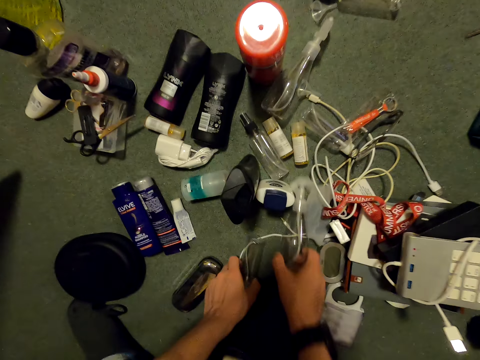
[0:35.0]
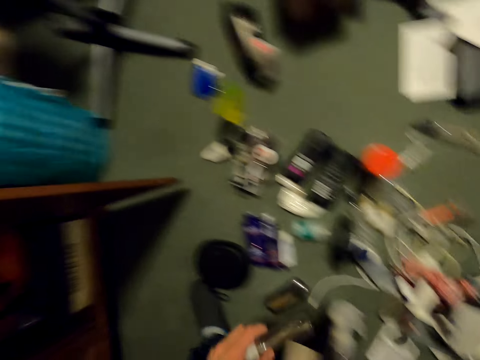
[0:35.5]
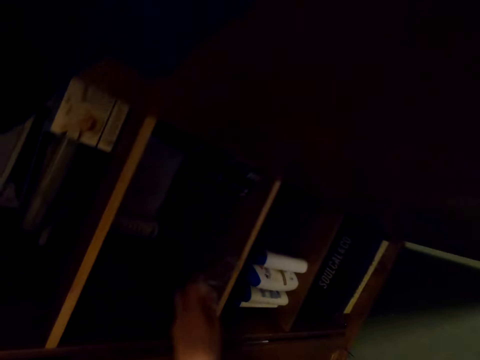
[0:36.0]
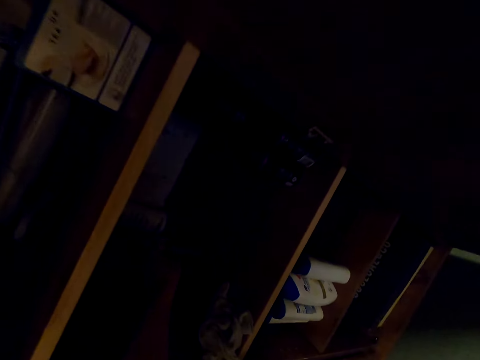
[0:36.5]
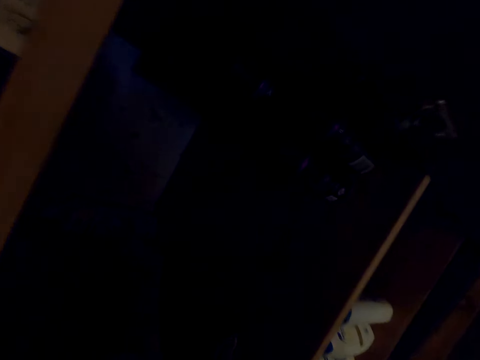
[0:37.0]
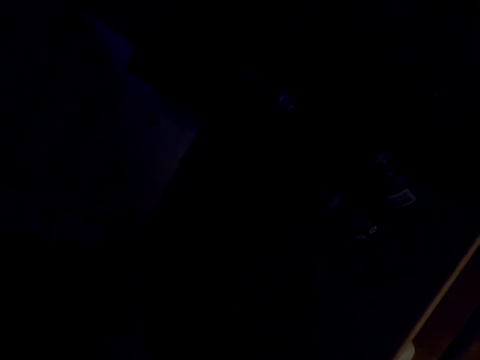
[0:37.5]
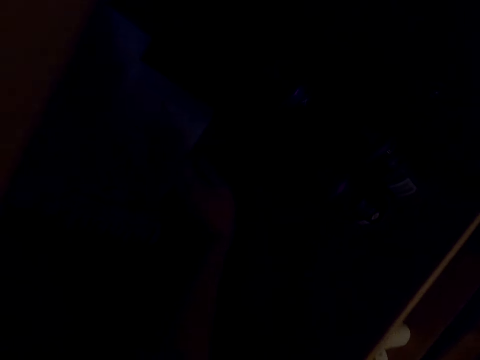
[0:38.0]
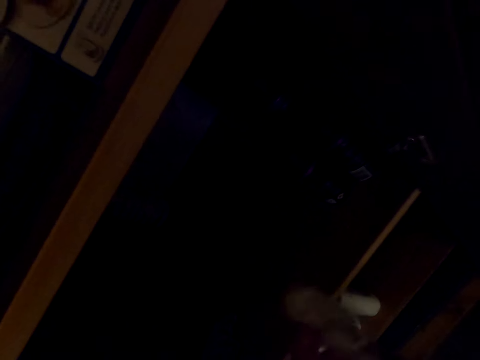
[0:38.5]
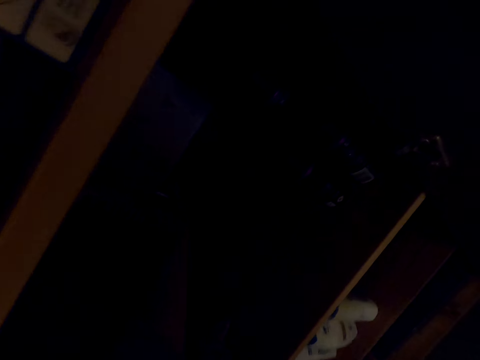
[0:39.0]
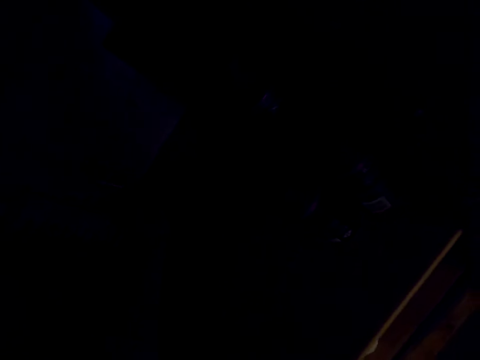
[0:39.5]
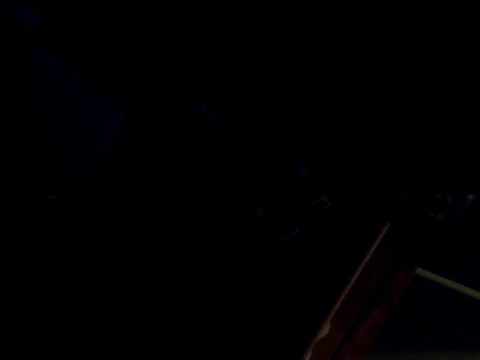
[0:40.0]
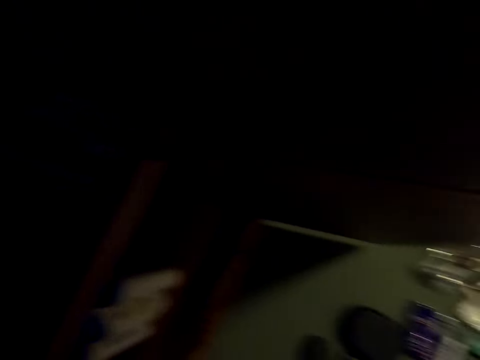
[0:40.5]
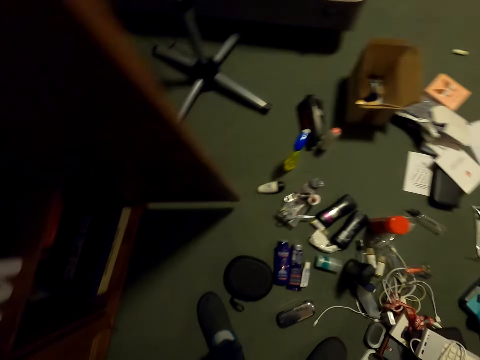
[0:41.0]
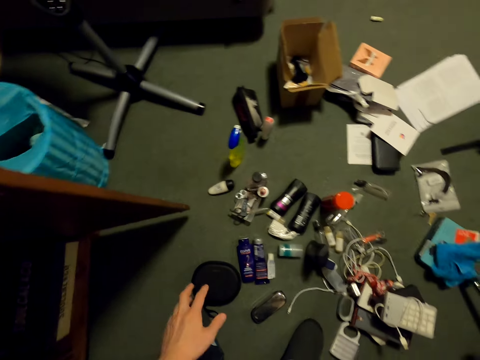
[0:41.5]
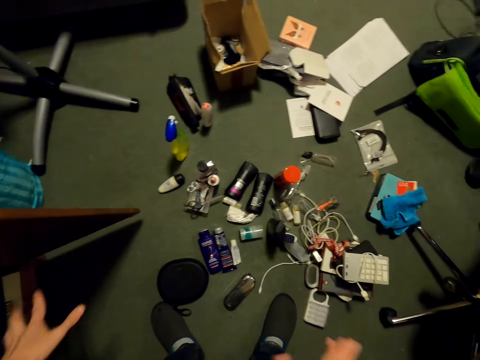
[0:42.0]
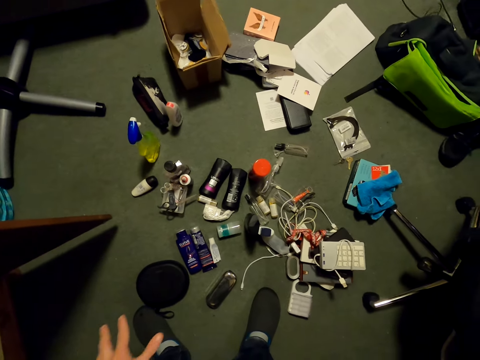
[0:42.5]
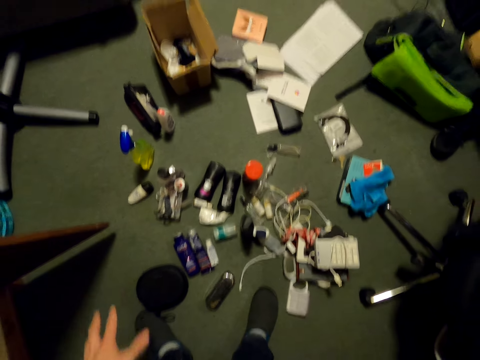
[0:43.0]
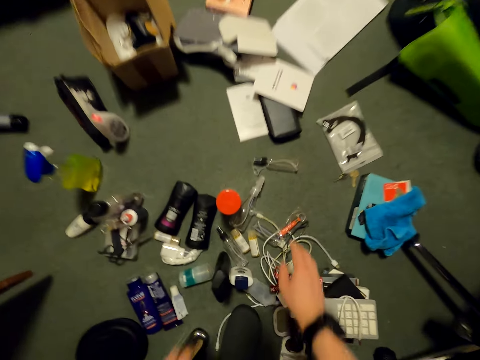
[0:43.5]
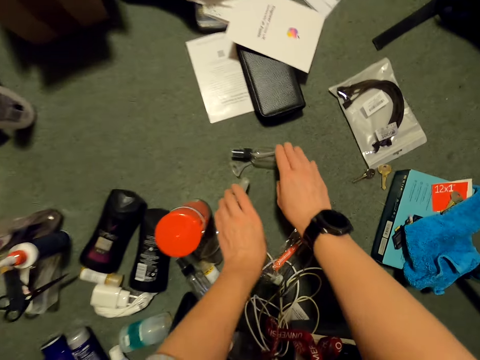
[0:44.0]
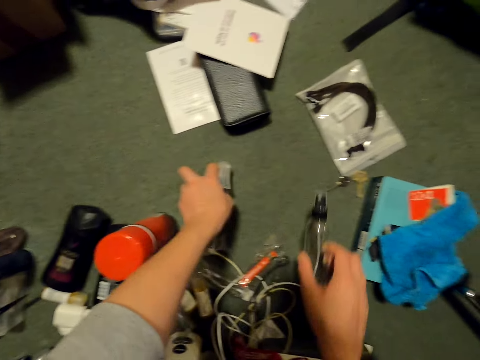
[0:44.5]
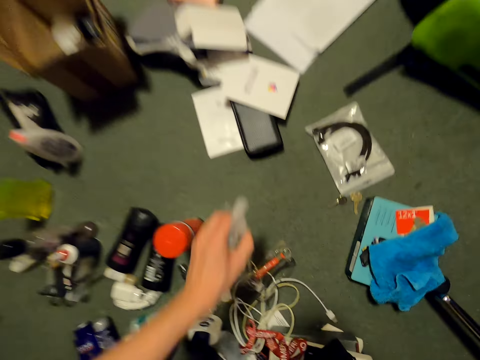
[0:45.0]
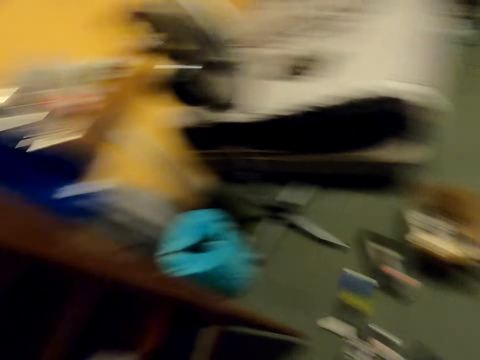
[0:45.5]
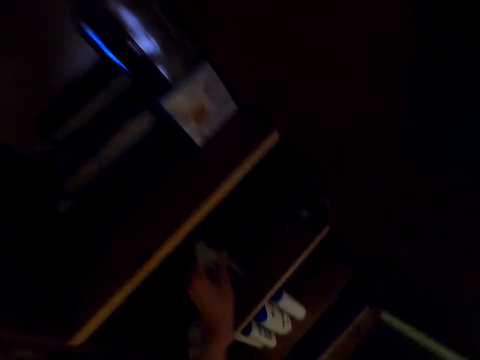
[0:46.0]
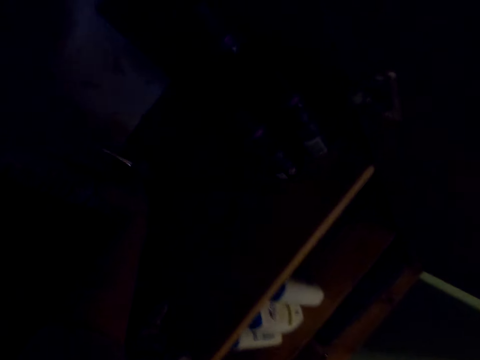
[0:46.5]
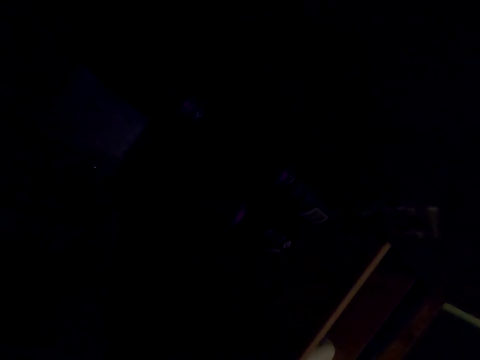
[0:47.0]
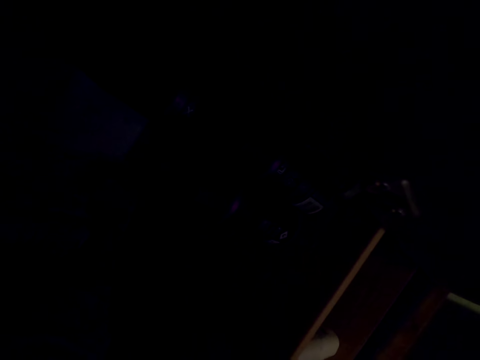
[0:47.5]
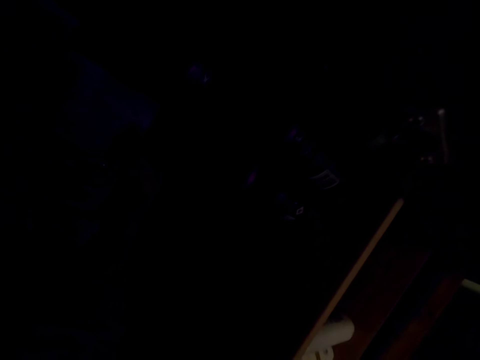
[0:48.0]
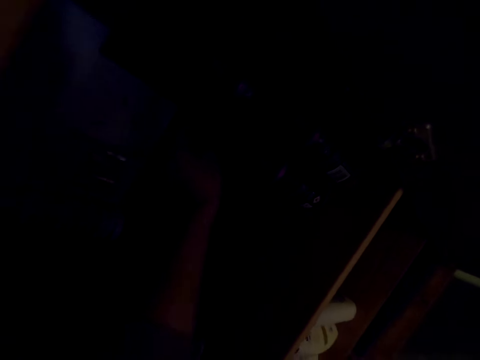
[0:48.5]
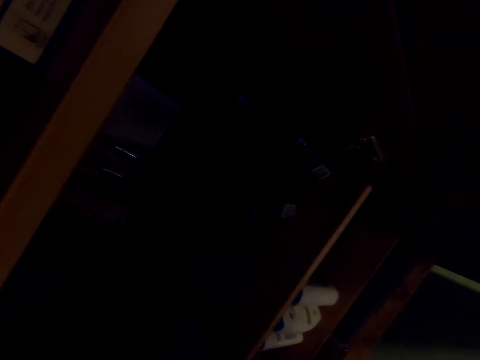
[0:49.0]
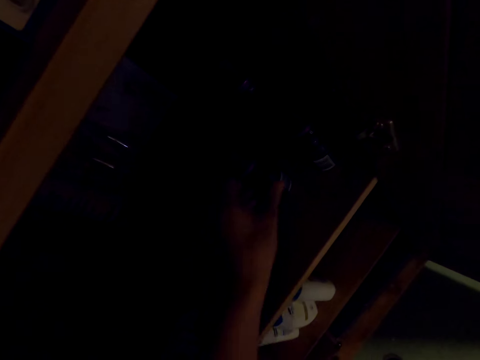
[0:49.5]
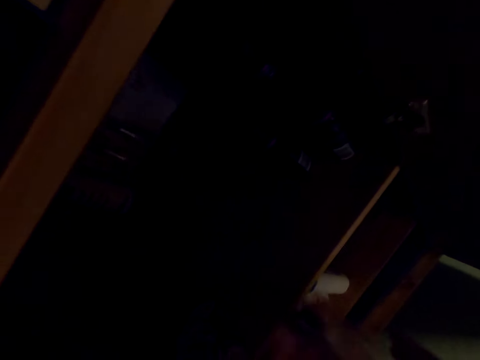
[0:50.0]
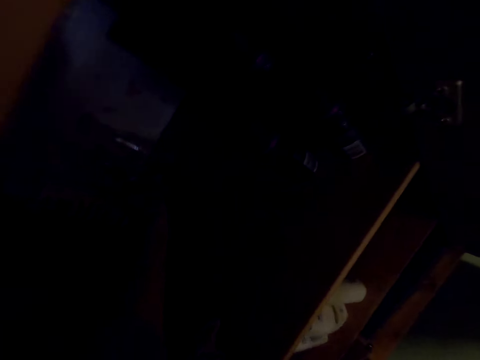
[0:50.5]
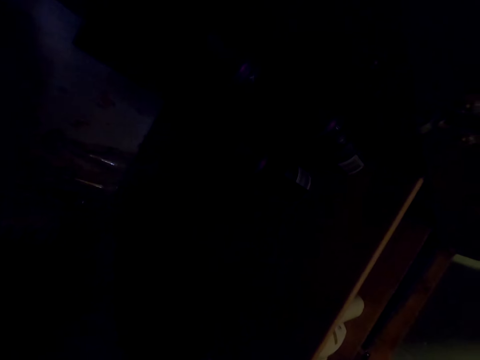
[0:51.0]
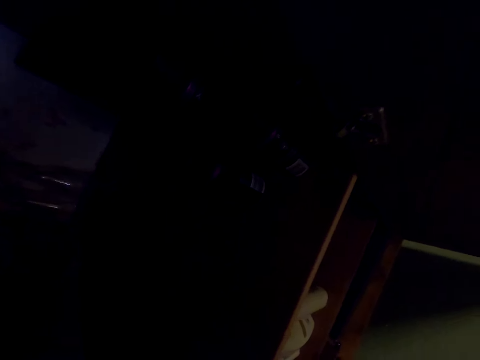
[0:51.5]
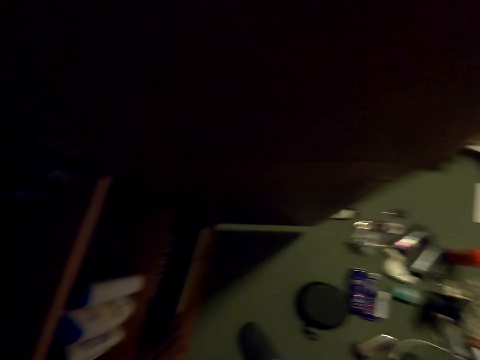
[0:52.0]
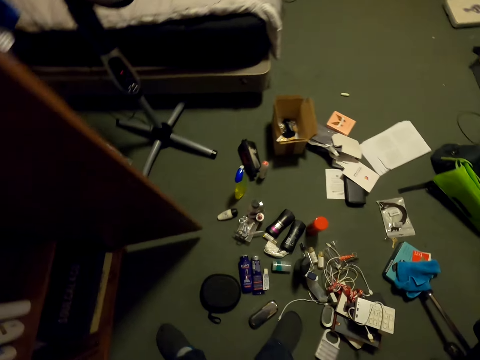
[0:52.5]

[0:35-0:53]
The camera wearer picks a bottle from the table. They place the bottle or tools in the cupboard. They put the tools on the shelf. They pick the bottles from the floor. They place the bottle in the cupboard. They put the tools on the shelf.

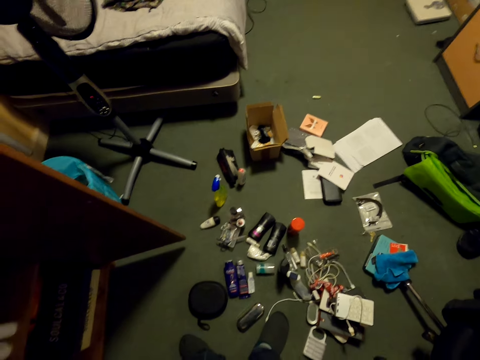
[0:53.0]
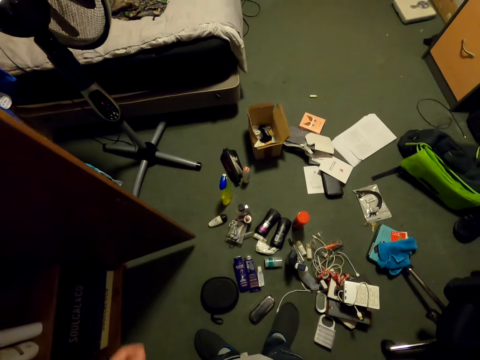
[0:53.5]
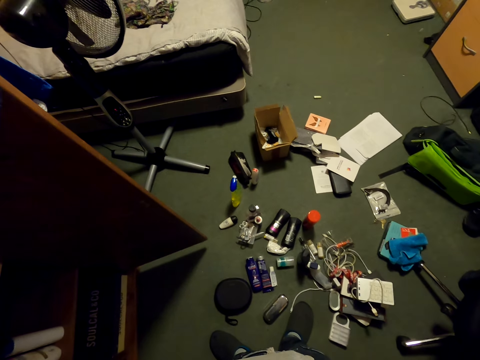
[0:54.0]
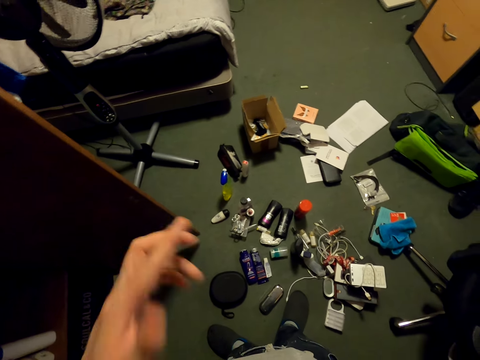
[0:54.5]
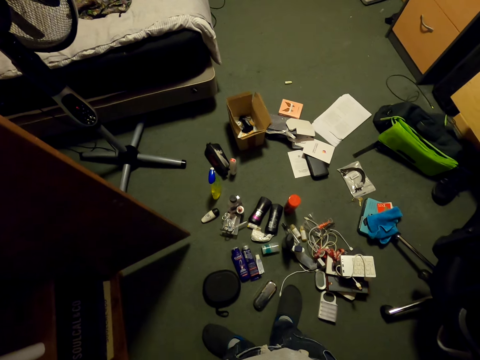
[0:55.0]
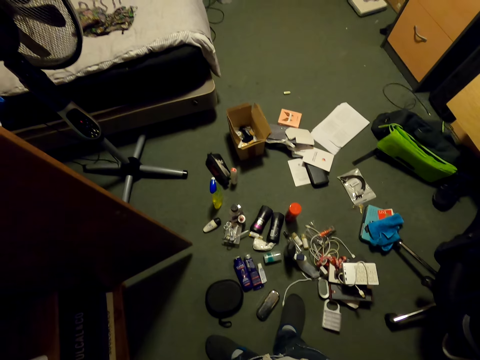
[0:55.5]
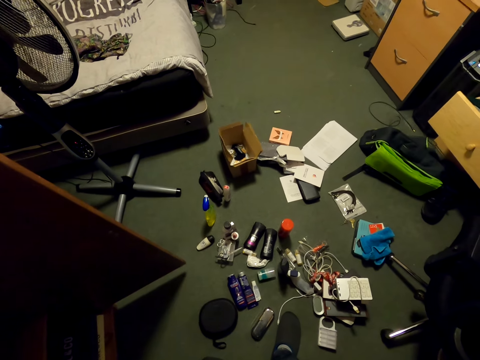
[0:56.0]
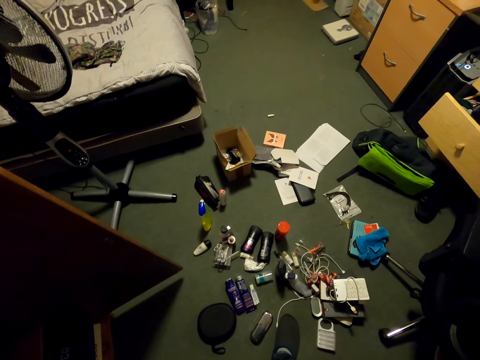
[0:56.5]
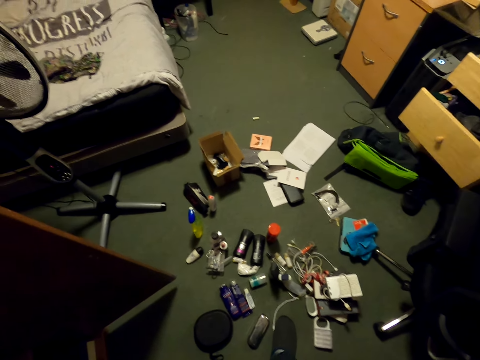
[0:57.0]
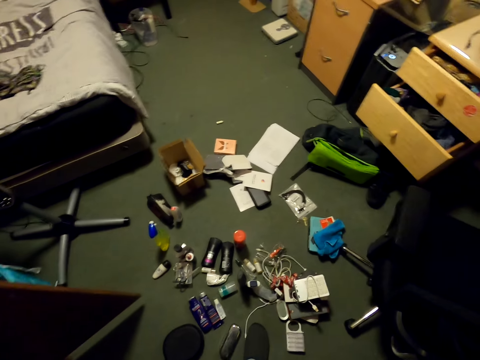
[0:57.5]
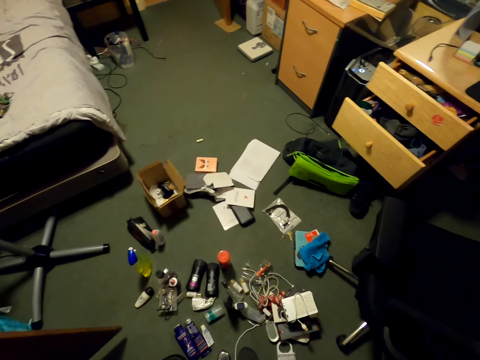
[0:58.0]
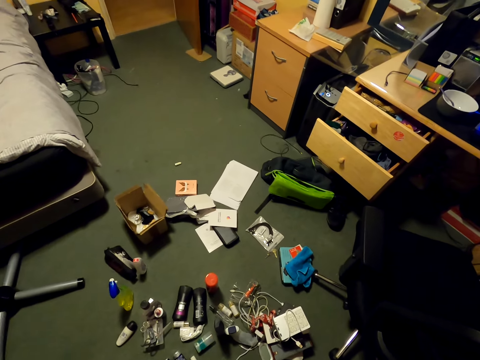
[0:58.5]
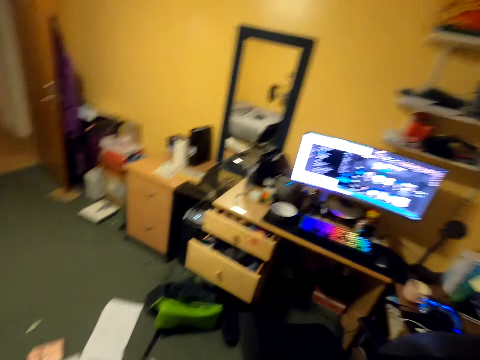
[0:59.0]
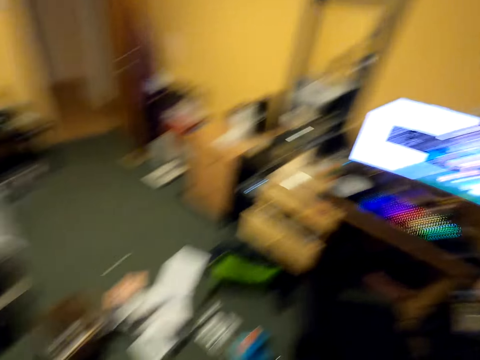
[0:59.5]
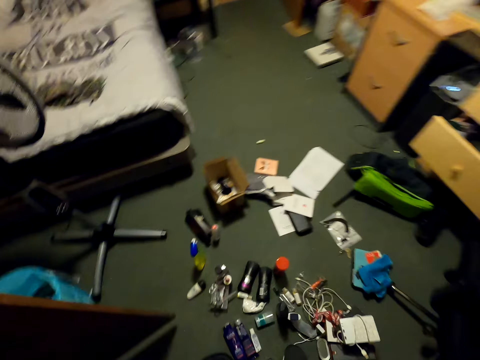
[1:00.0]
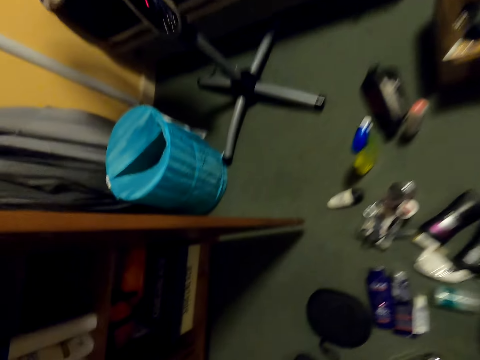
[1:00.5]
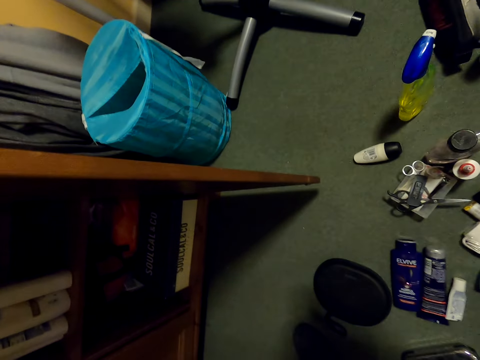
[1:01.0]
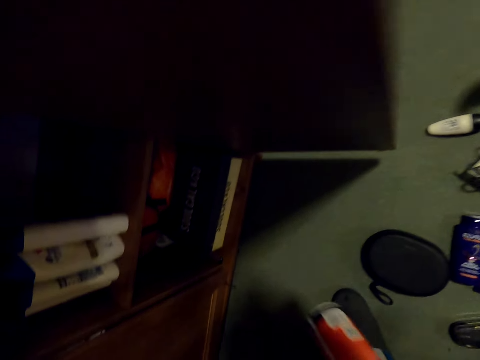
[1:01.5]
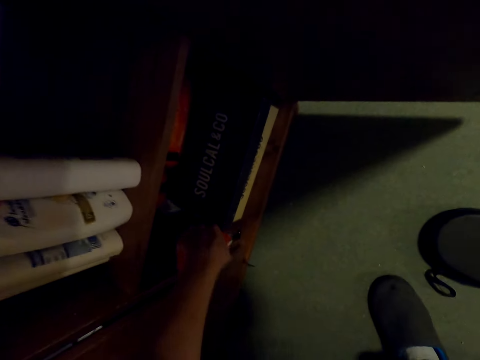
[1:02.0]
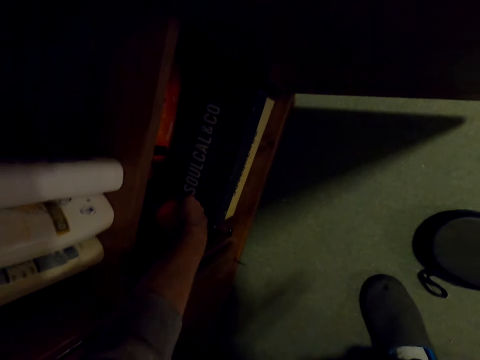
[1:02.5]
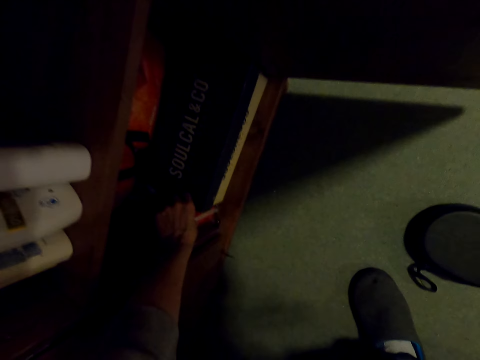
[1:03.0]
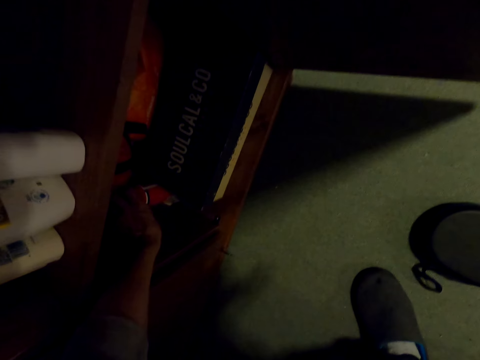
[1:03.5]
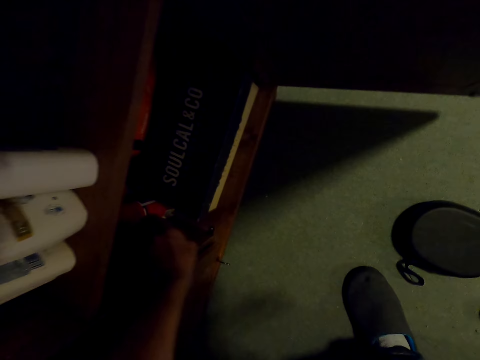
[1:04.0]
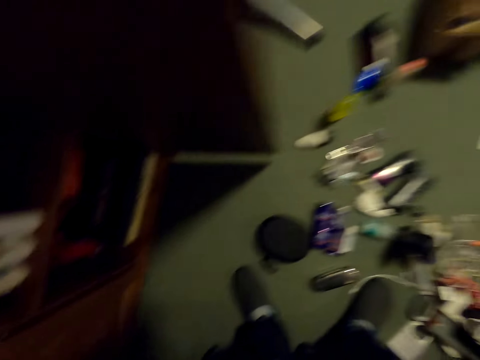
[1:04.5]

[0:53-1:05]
The camera wearer raises the left hand towards something. They withdraw the left hand from something. They turn around the room. They place the bottle in the cupboard.
